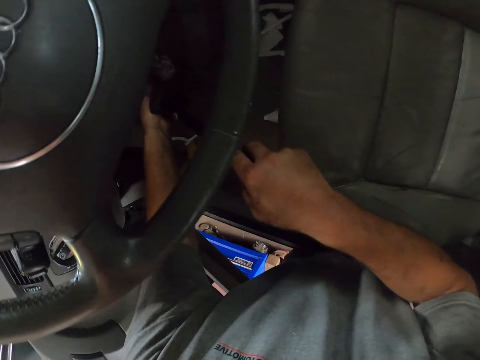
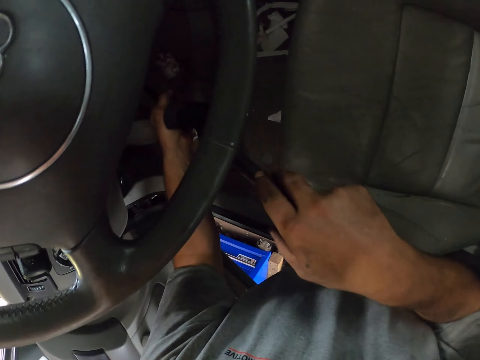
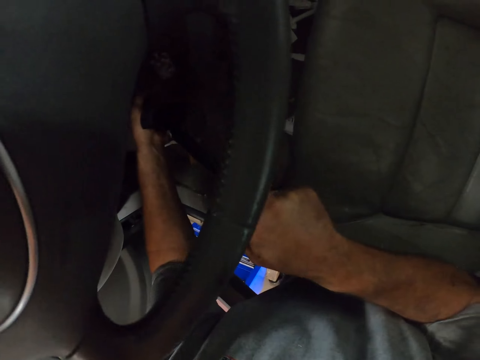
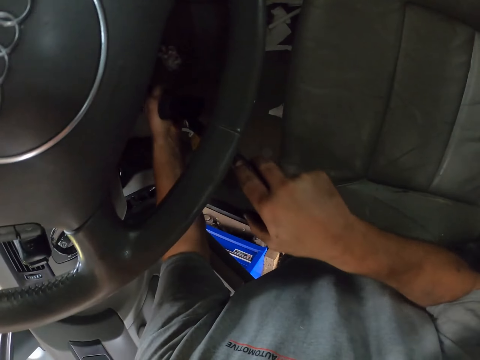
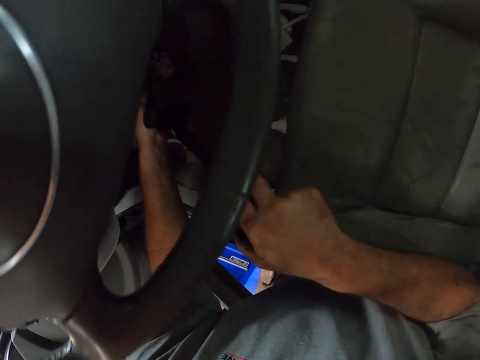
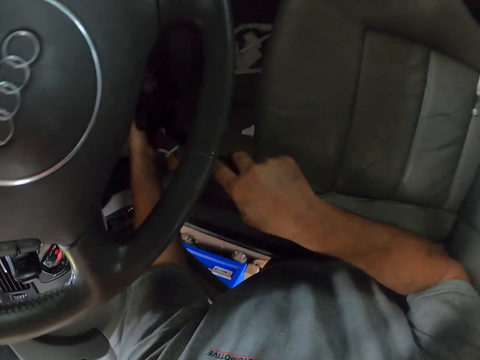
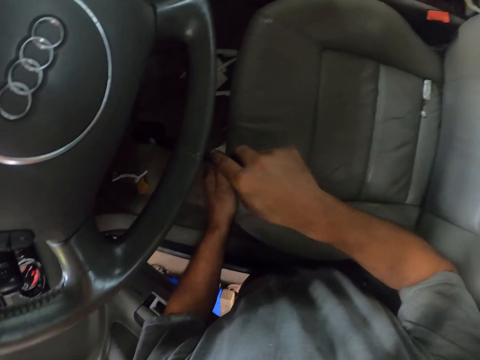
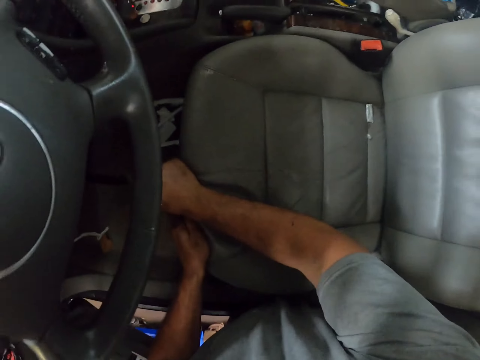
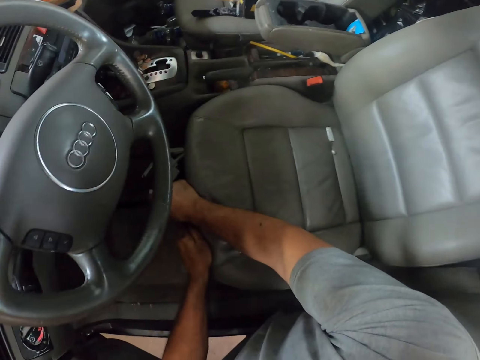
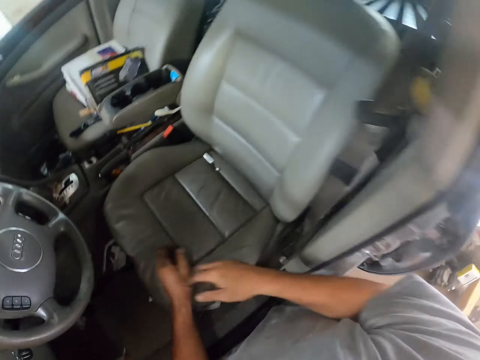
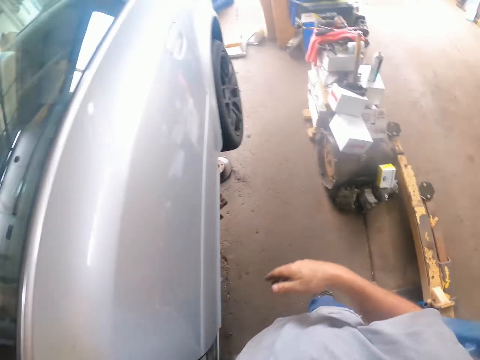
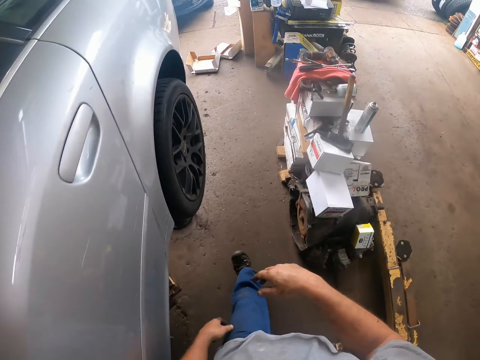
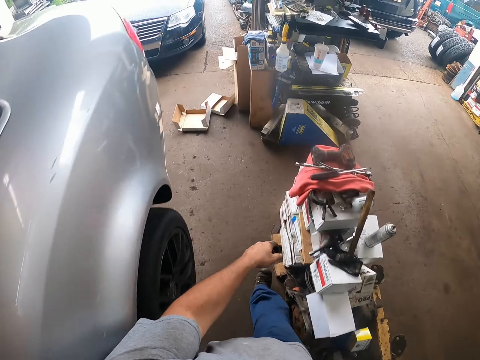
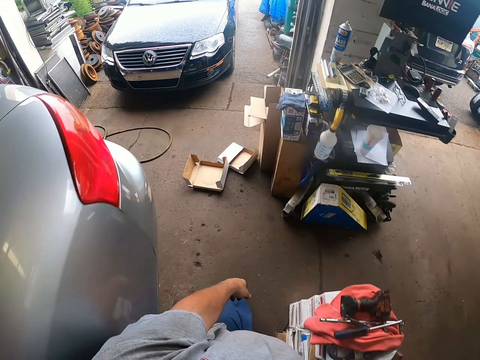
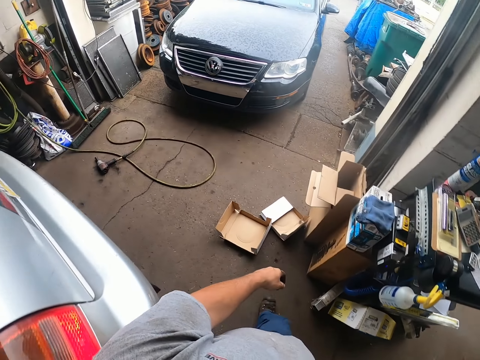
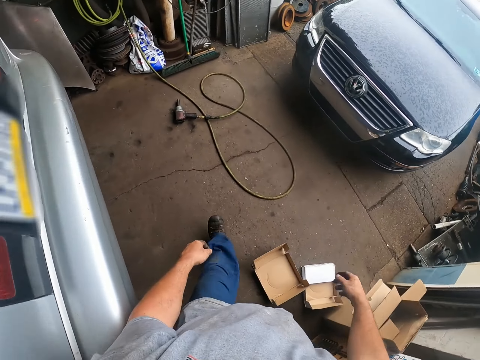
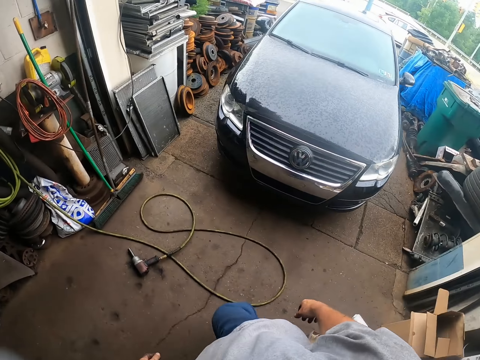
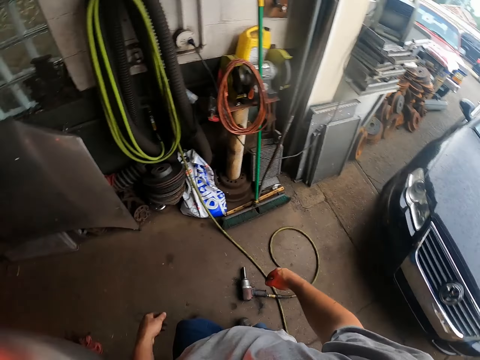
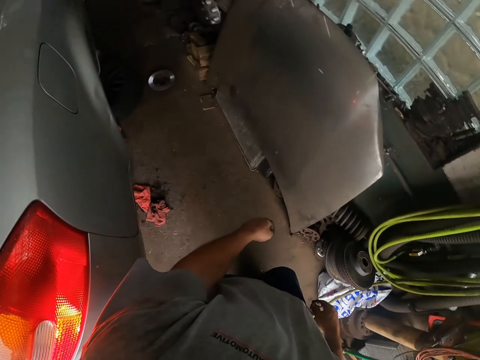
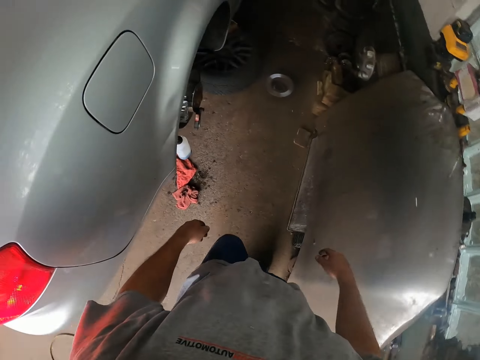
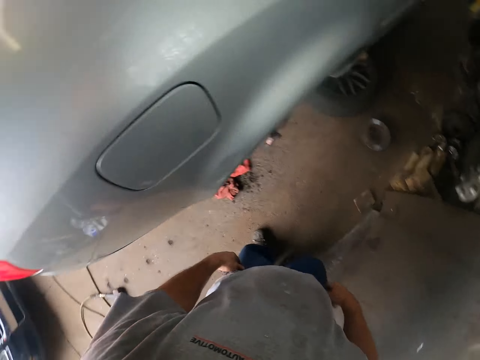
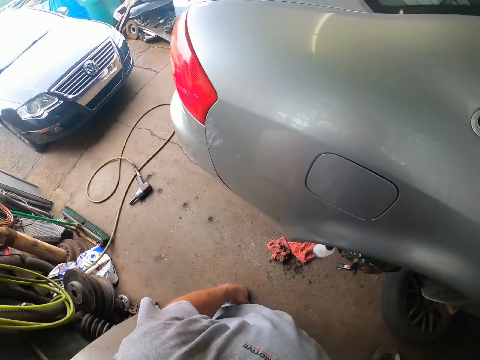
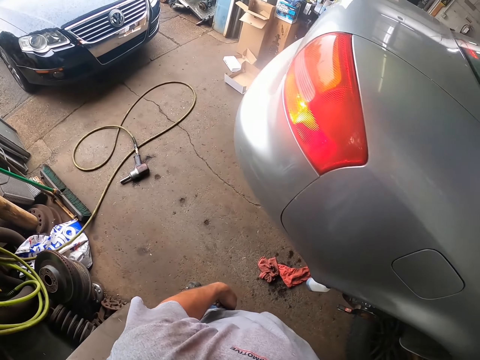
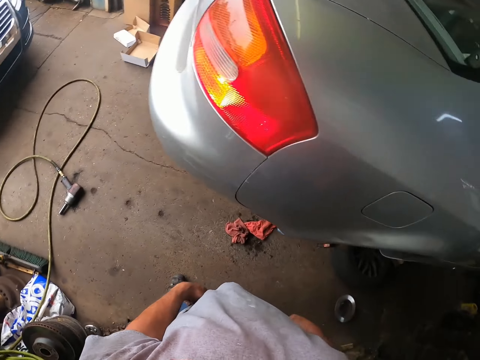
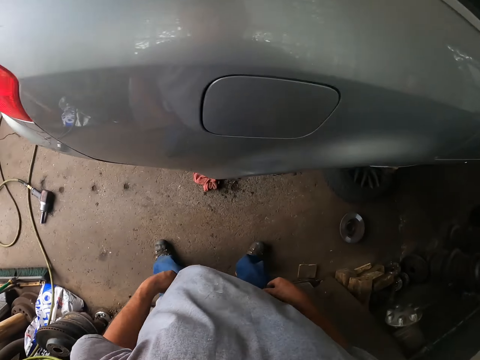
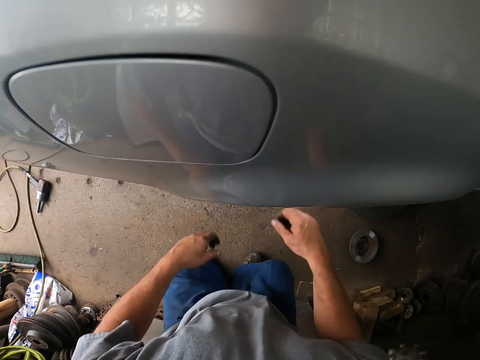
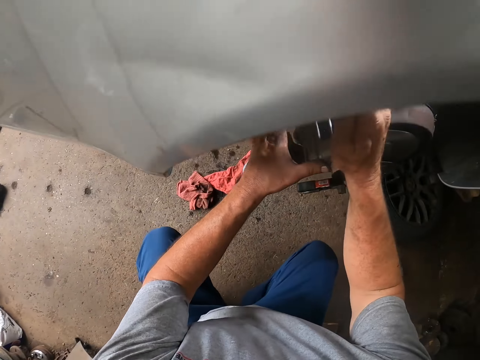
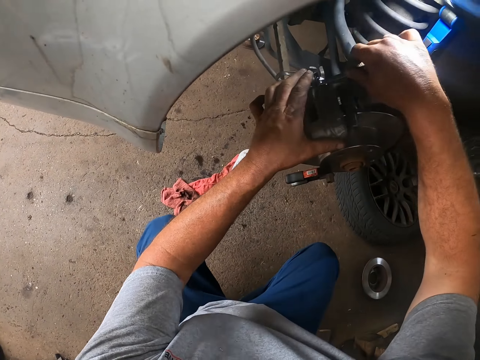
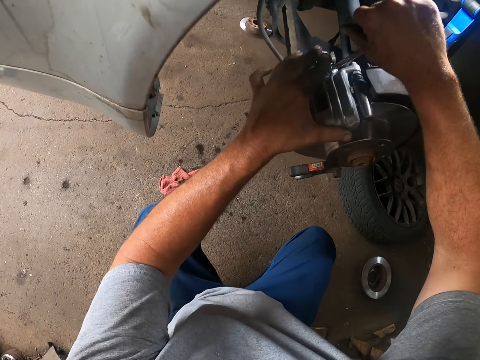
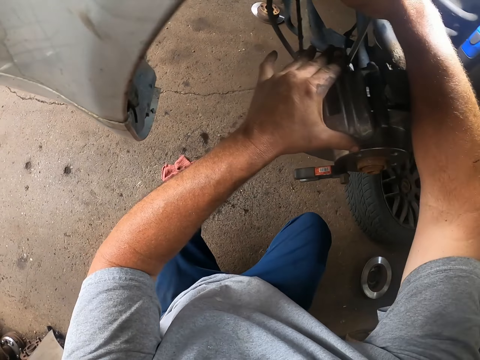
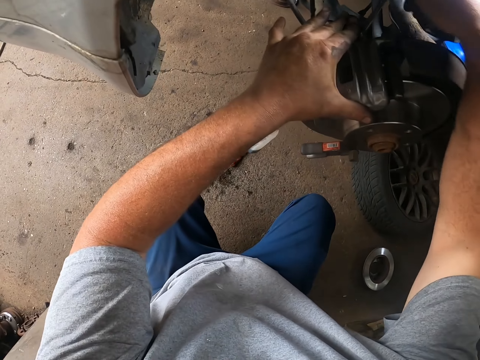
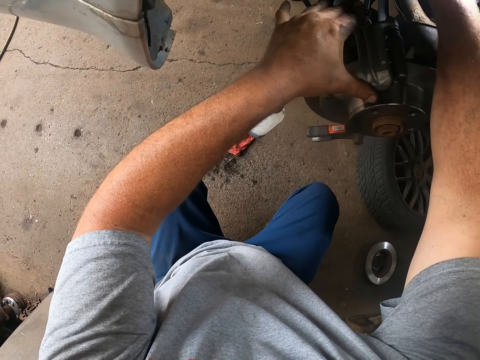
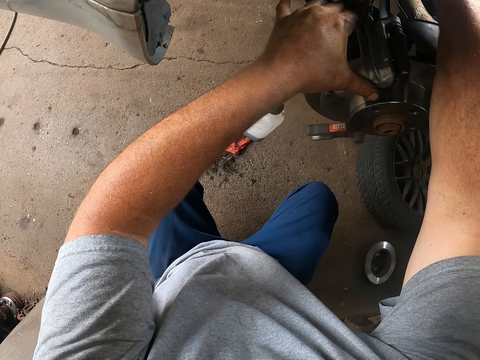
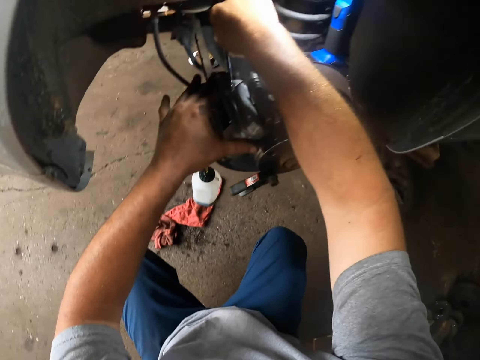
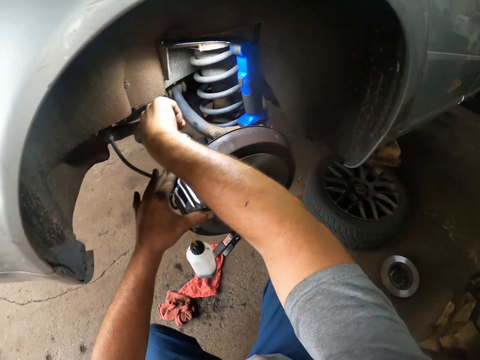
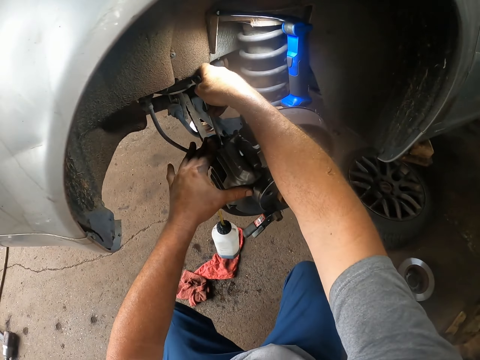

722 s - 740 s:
The camera wearer inserts the metal instrument beneath the steering wheel. They fix the car with the deep inch drive. They walk around the garage. They bend down. They tighten the bolts with a spanner.

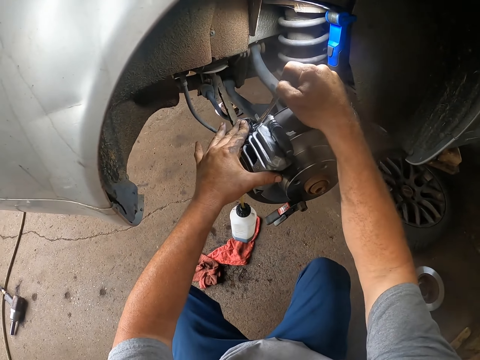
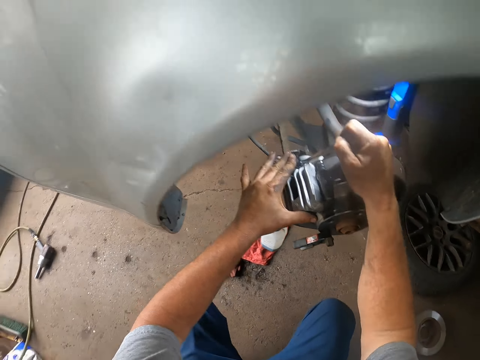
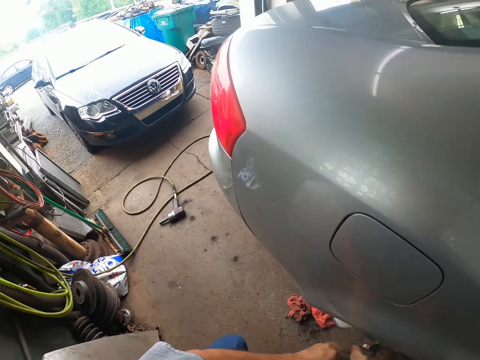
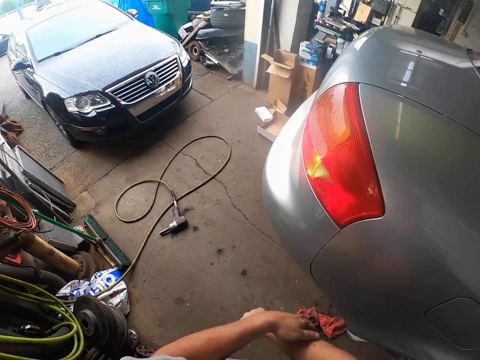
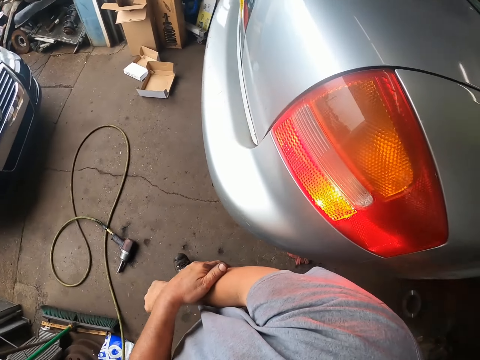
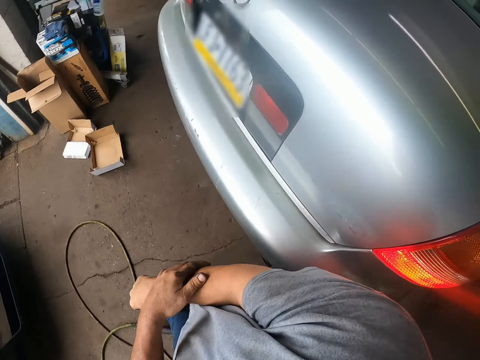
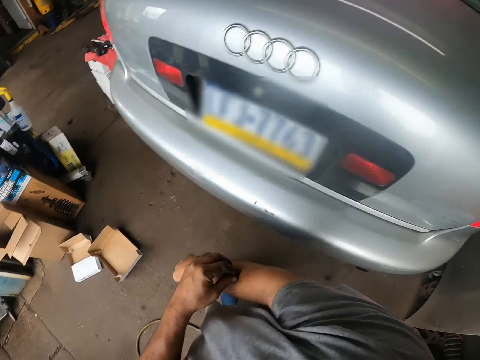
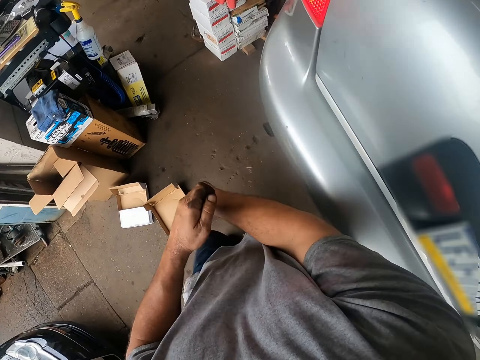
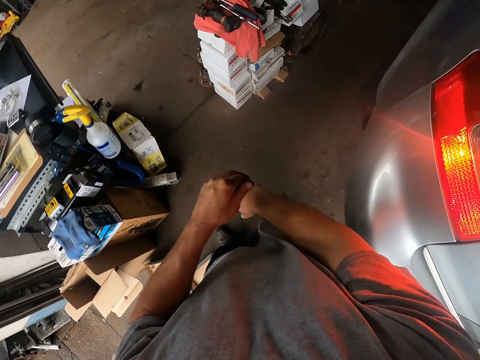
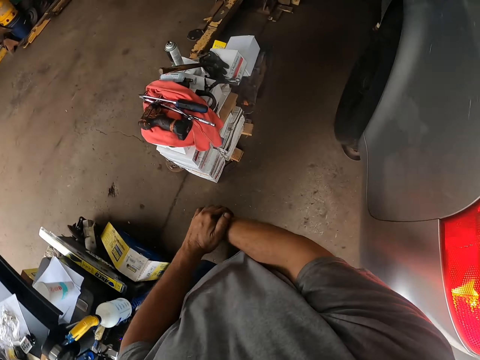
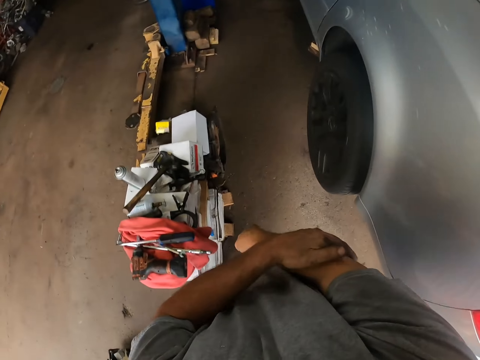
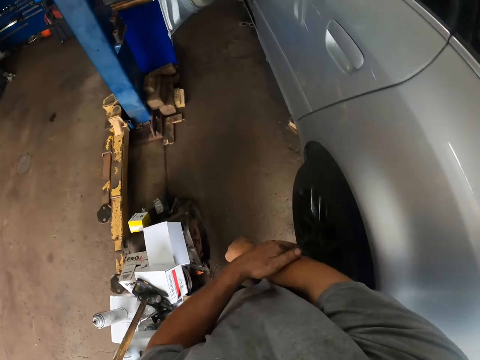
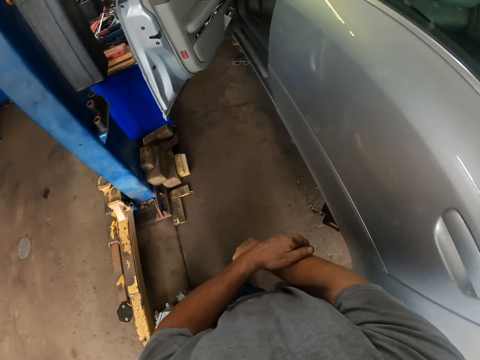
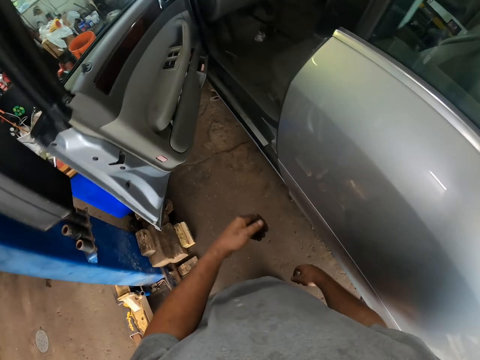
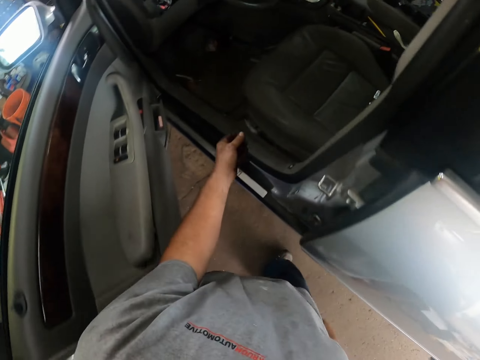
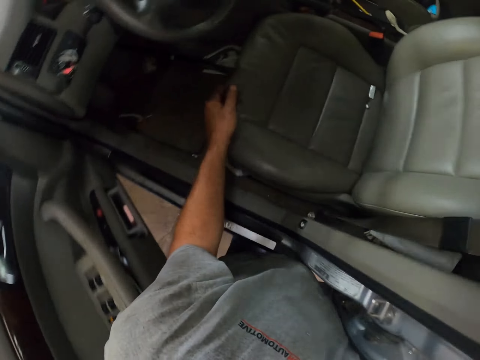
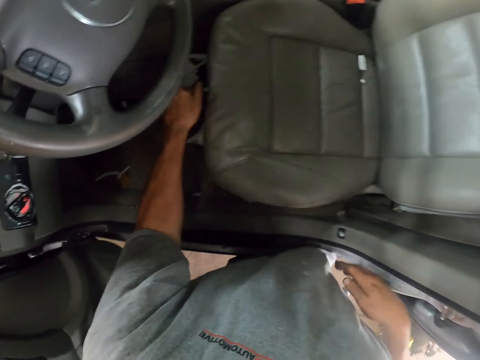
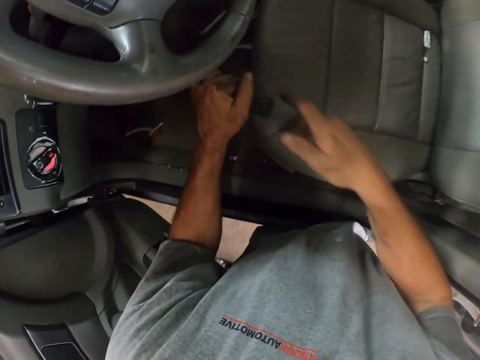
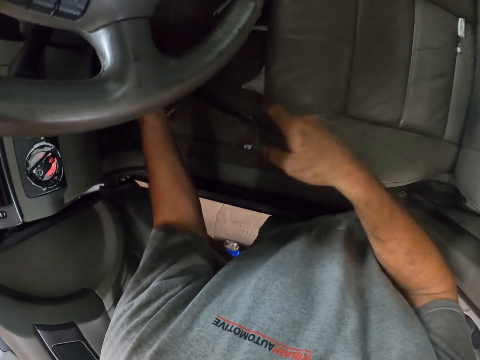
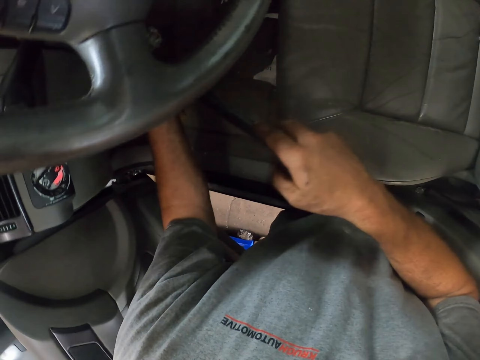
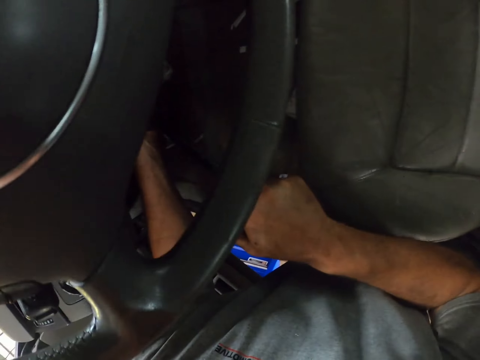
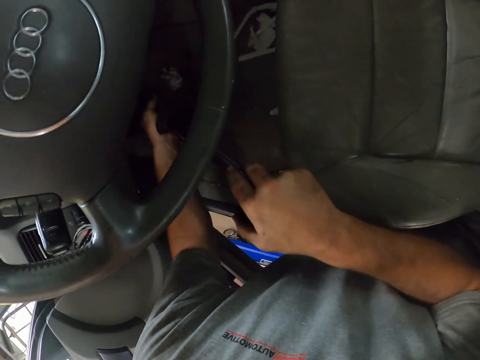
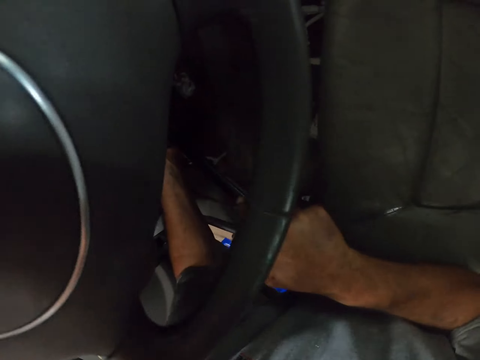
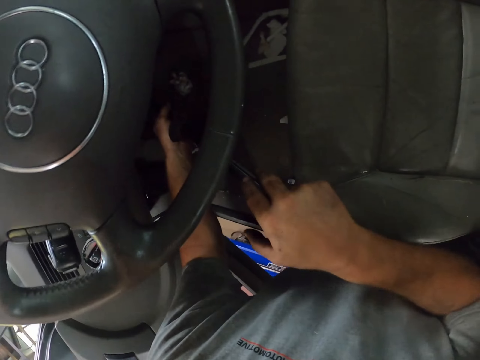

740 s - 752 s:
The camera wearer stands up. They touch the right hand. They walk towards the car. They touch the deep inch drive. They fix the car with the deep inch drive. They insert the metal instrument beneath the steering wheel.
